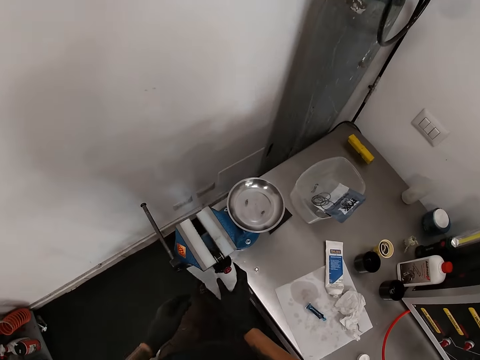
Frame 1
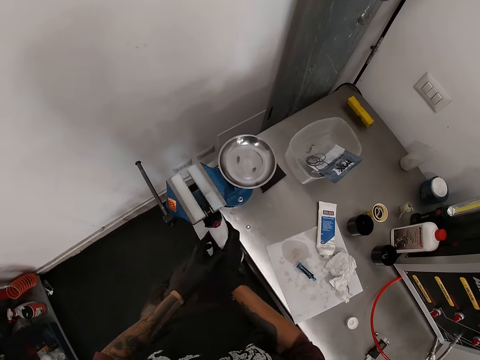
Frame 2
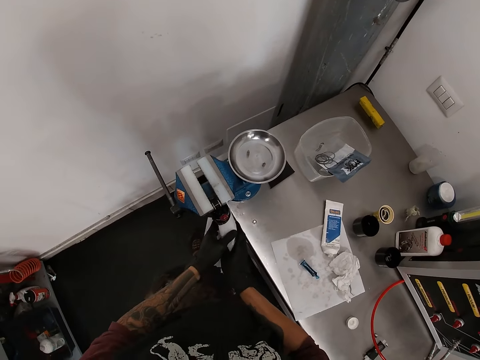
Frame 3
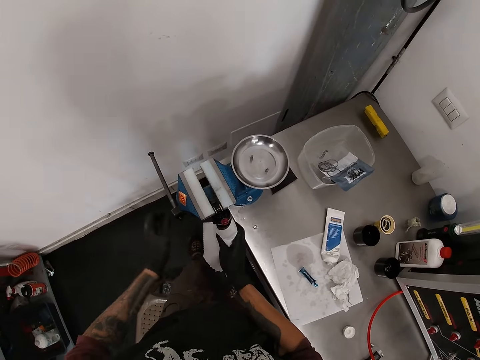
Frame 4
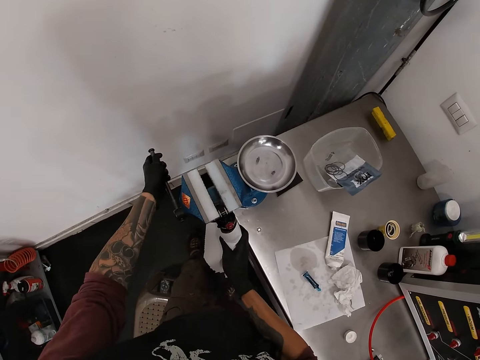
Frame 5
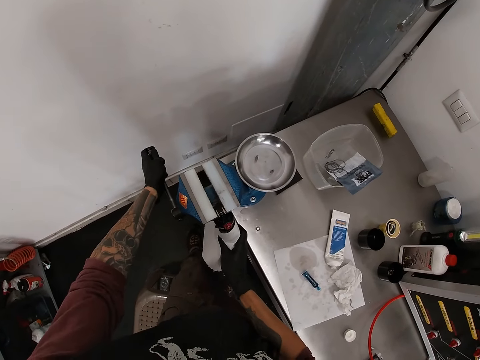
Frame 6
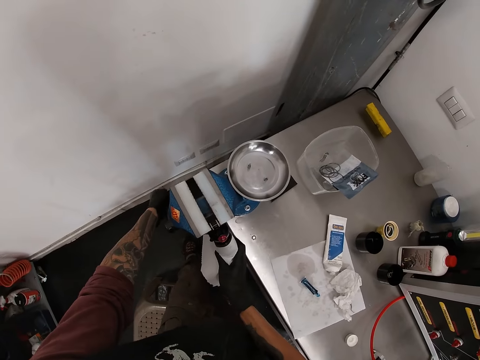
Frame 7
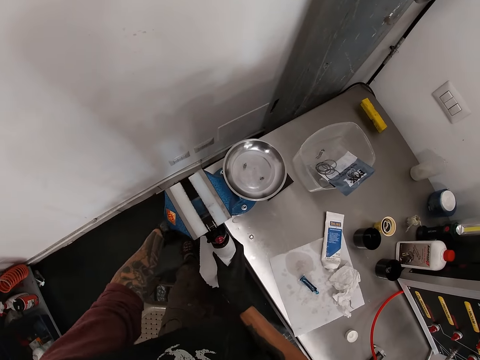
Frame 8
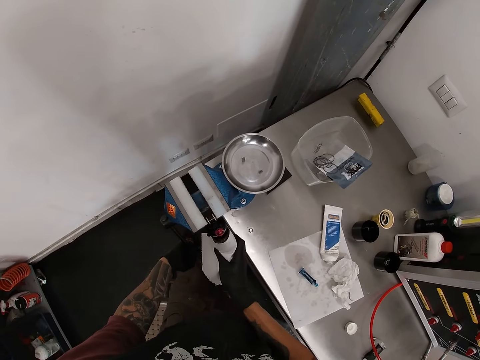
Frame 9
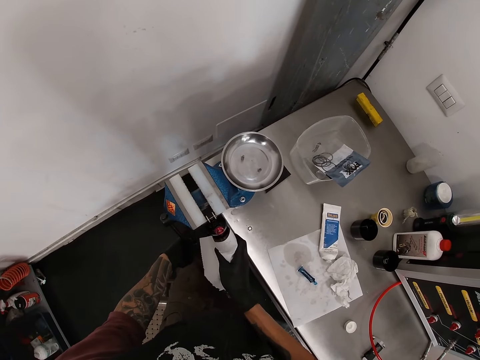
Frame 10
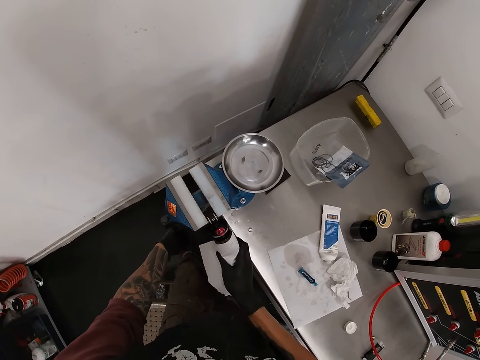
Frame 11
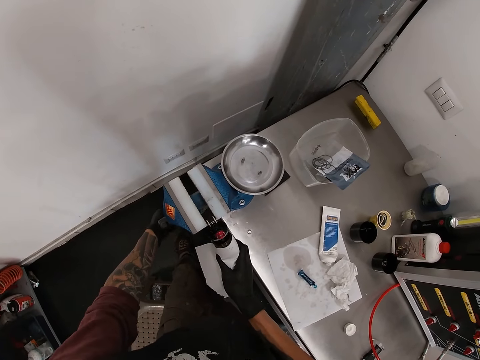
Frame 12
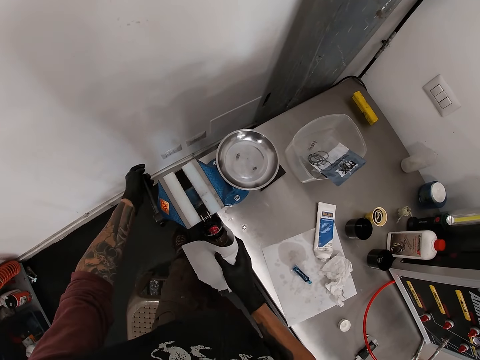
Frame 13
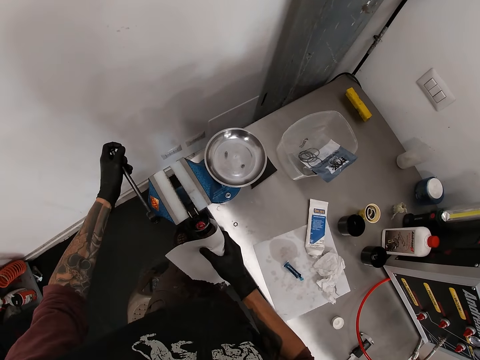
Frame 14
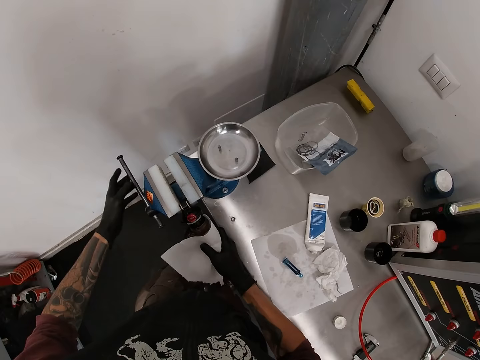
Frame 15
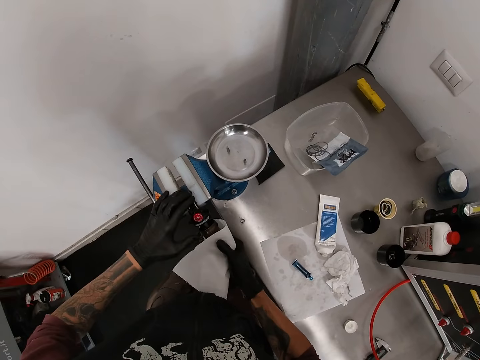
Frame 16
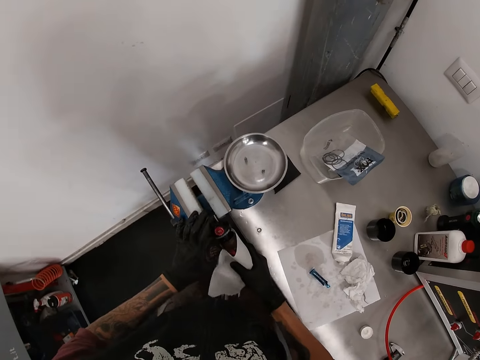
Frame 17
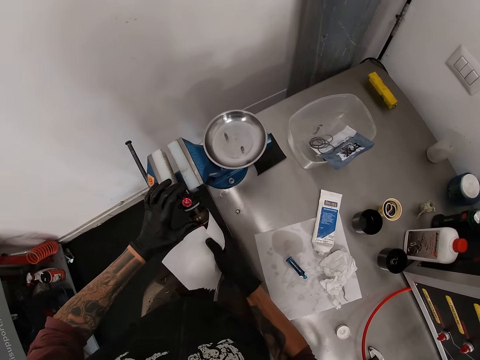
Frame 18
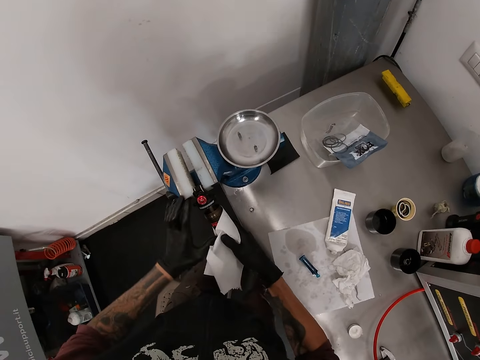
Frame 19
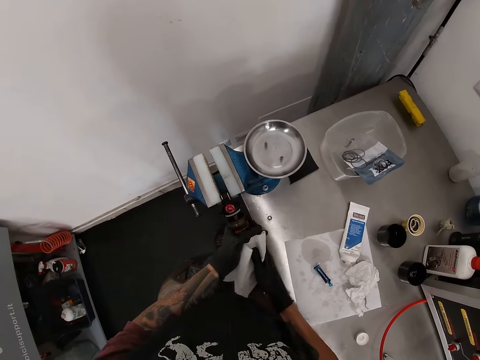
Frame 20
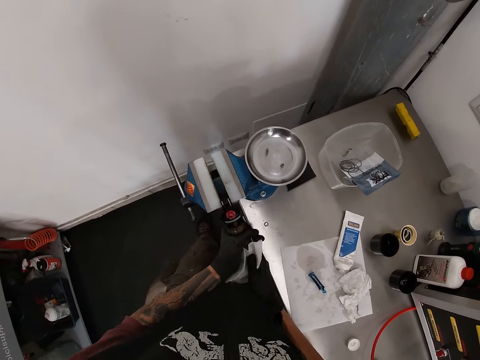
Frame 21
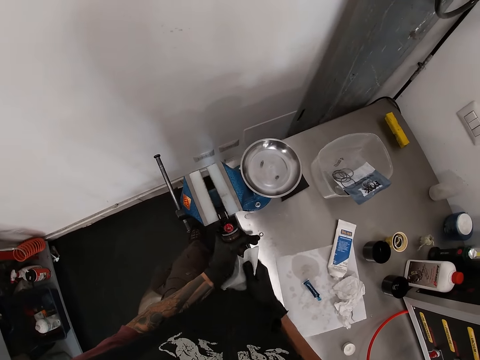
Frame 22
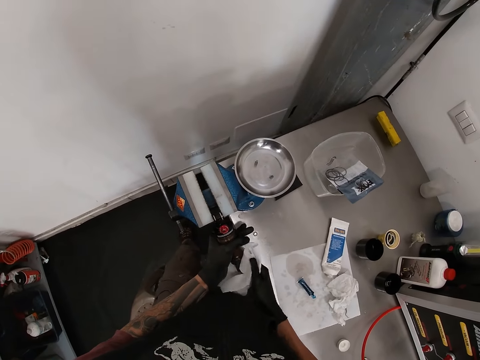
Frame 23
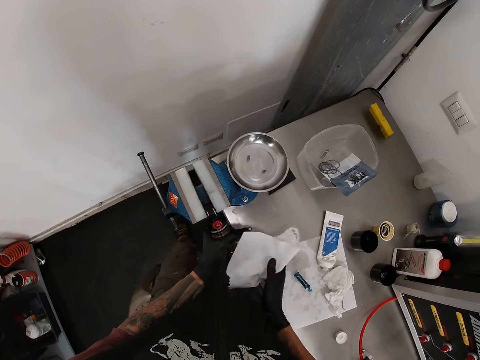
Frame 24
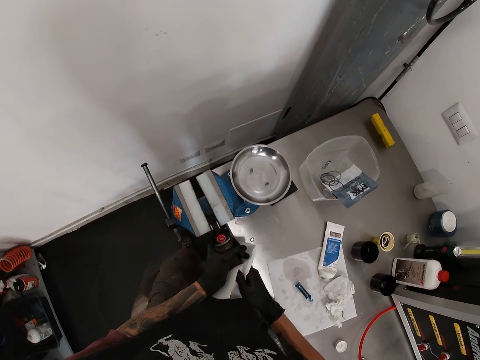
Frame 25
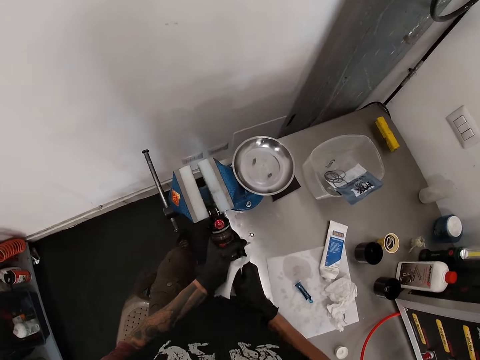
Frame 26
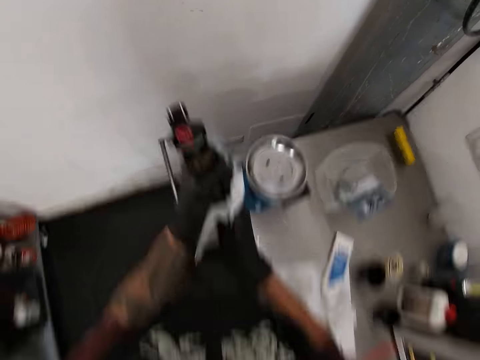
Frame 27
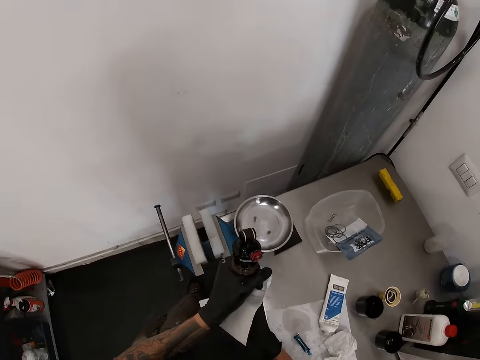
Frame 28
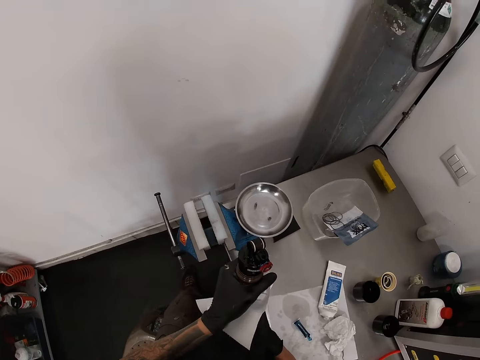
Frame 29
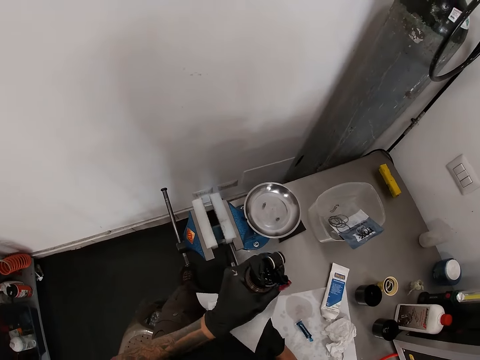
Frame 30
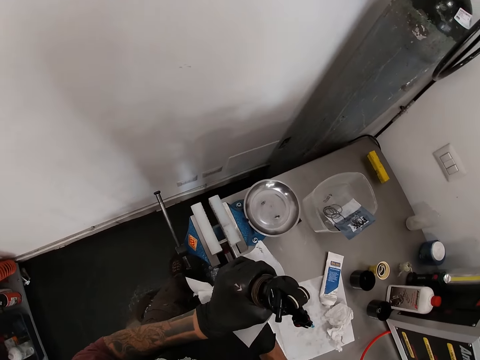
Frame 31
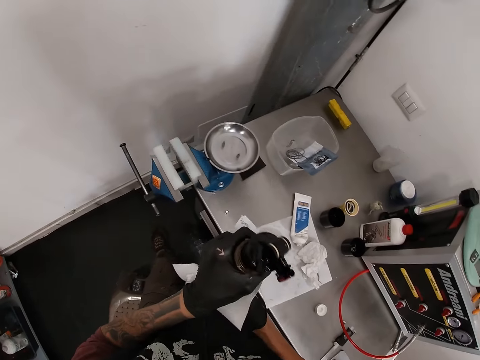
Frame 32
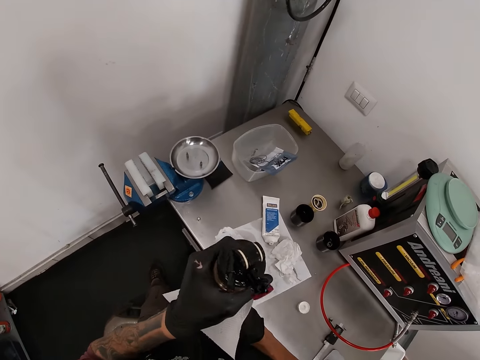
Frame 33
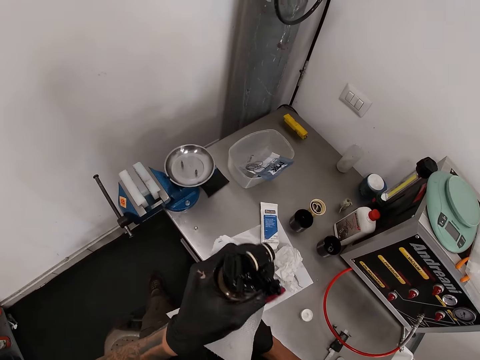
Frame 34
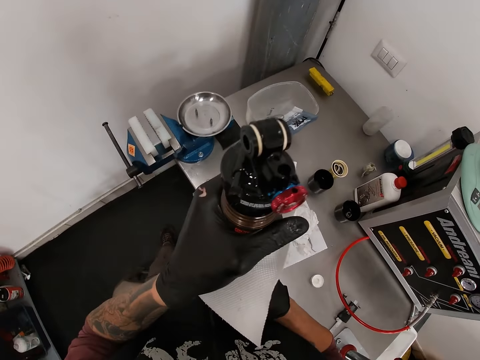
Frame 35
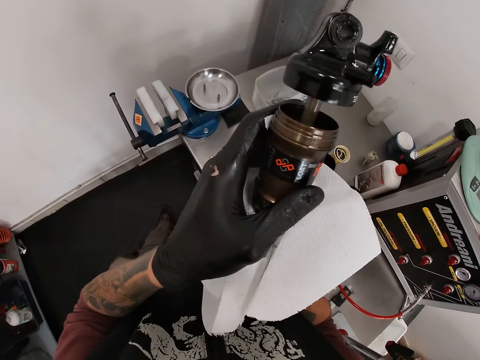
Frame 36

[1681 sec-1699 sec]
The camera wearer holds the fox float or fox rear shock with the tissue in his right hand. He holds the bench vice handle with his left hand. He loosens the bench vice with his left hand. He holds the fox float with both hands. He pushes in the fox rear shock. He pulls out the fox float from the bench vice with both hands. He holds the fox float with both hands. He looks at the fox rear shock.

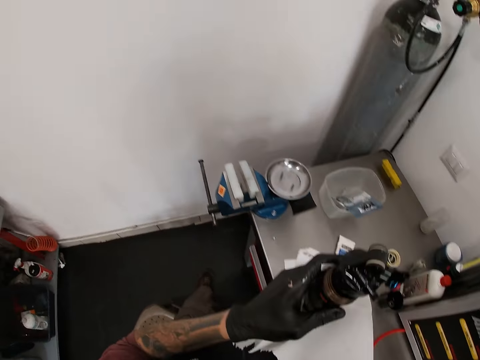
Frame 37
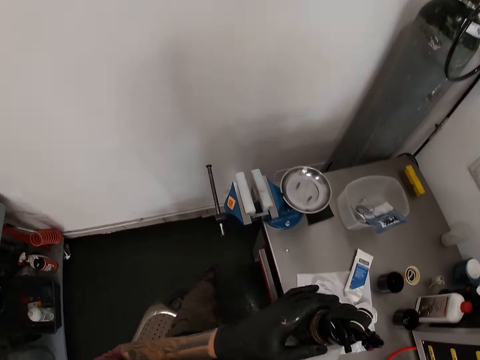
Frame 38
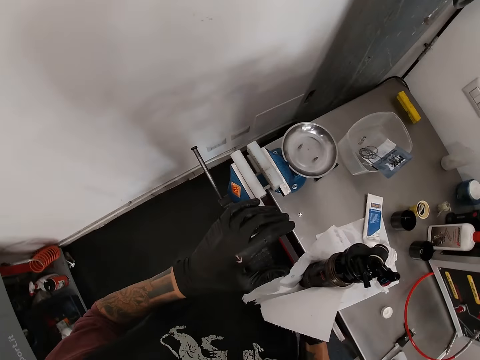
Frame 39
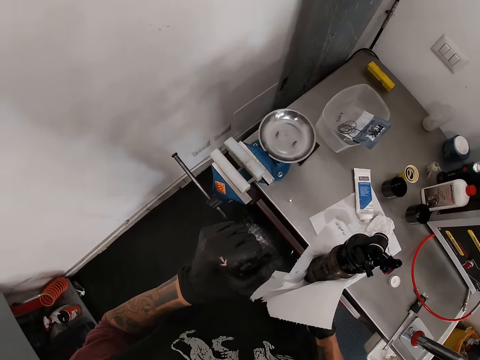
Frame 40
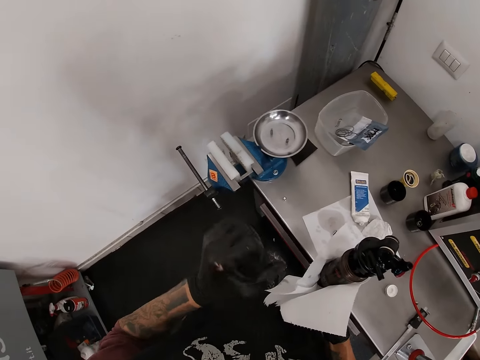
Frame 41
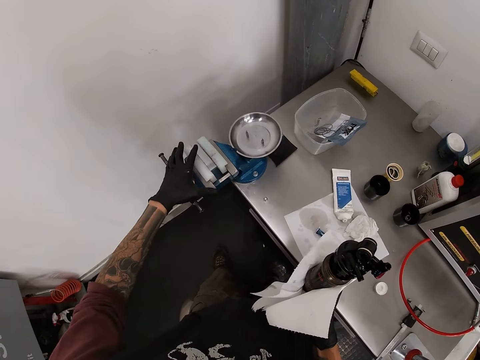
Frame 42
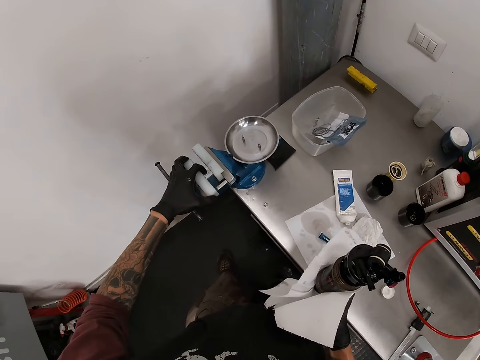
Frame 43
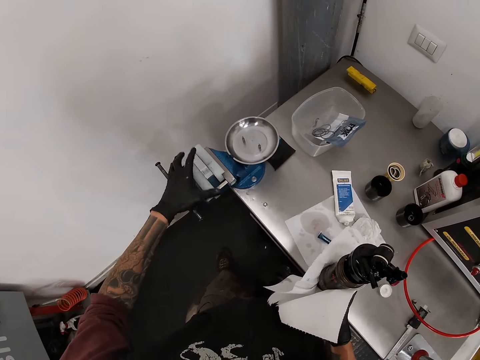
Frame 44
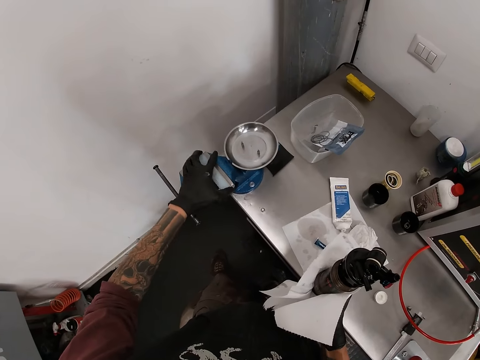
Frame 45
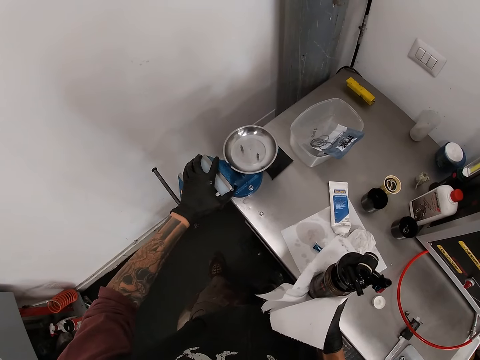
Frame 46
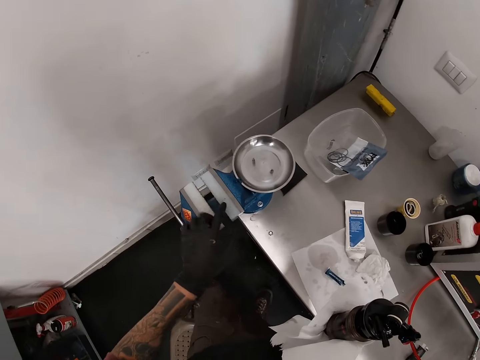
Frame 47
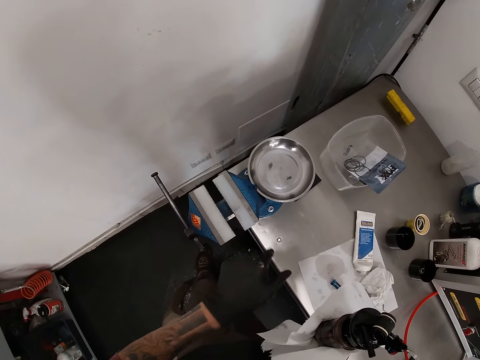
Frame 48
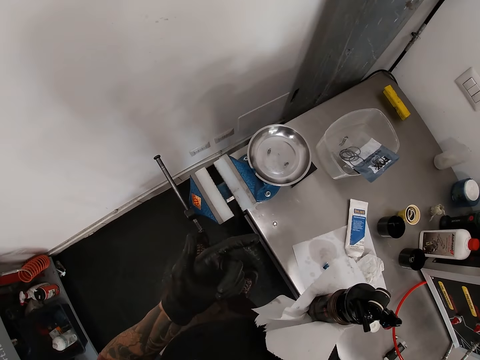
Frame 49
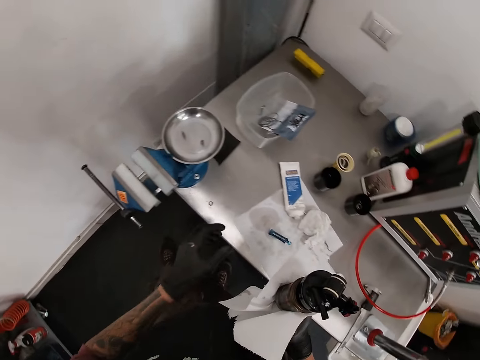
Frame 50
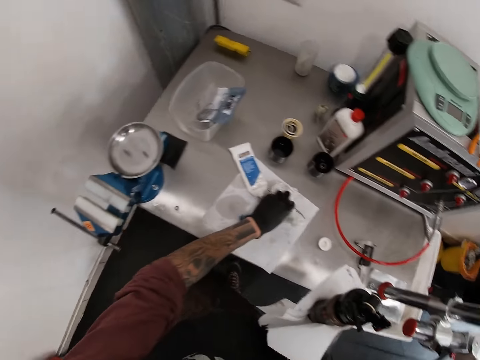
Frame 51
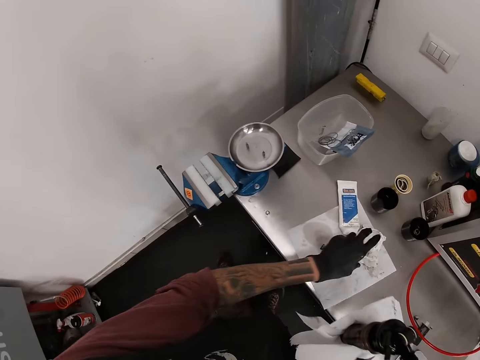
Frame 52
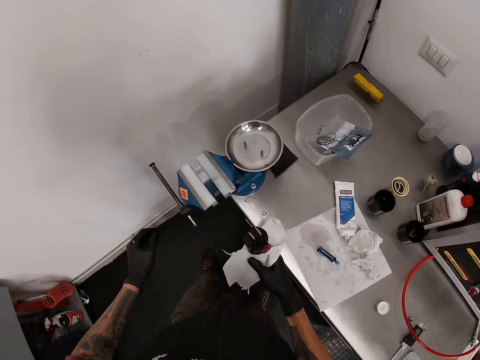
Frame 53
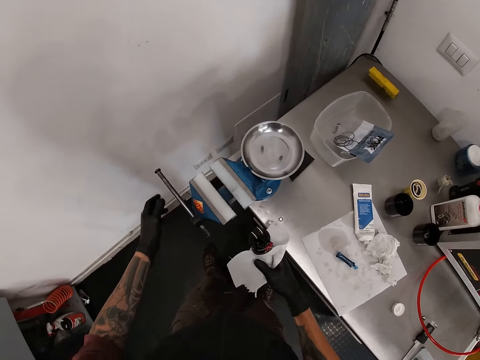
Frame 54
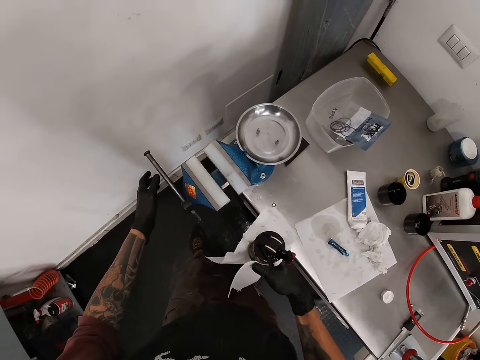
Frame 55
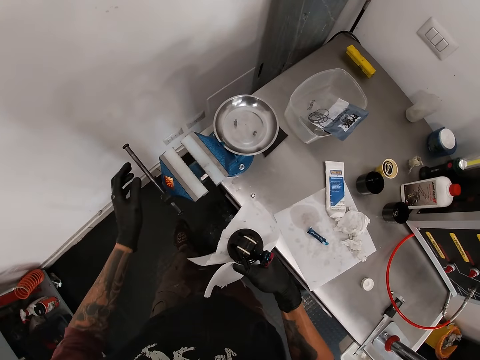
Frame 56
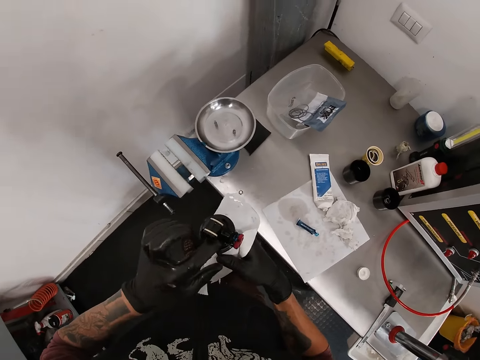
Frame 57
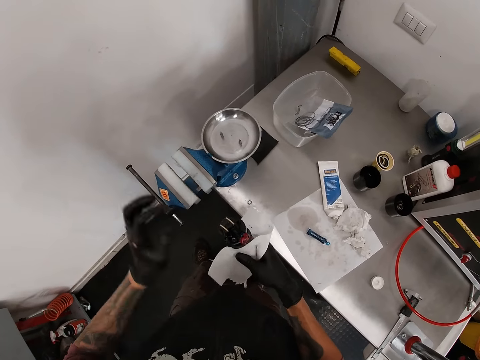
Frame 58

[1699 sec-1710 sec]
The camera wearer holds the fox float or fox rear shock with his right hand. He adjusts the teeth of the bench vice with his left hand. He looks at the fox rear shock. He wipes his left hand with the tissue on the work table.
